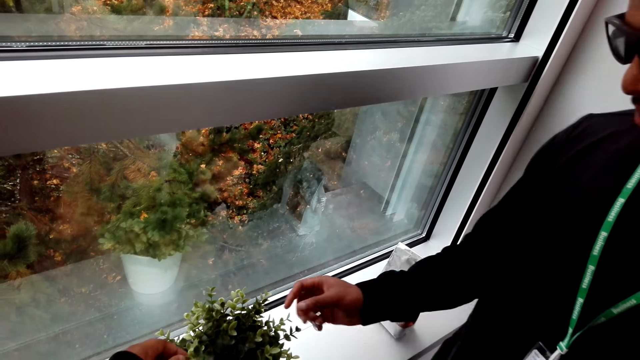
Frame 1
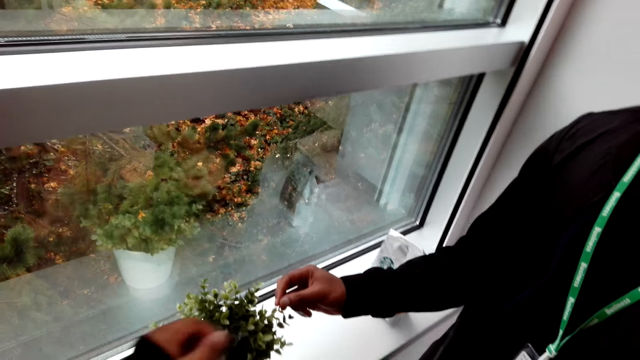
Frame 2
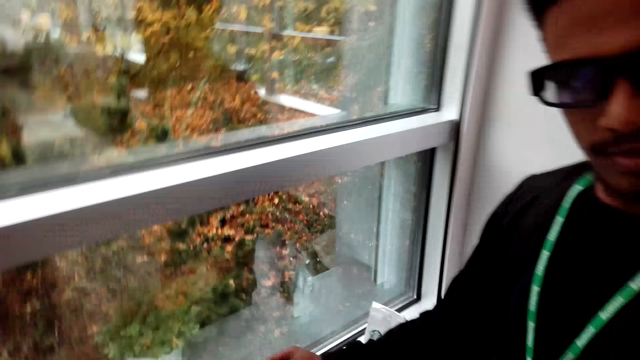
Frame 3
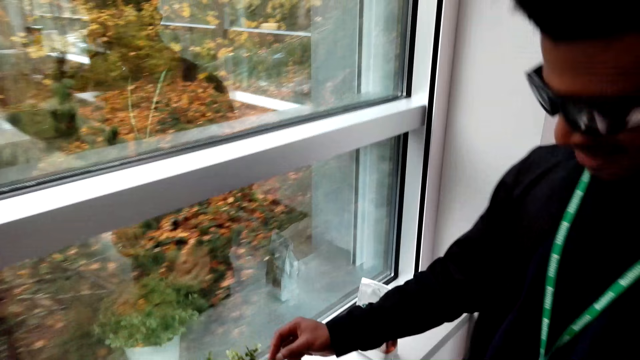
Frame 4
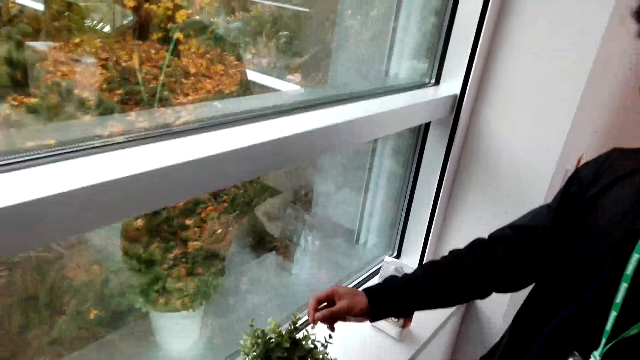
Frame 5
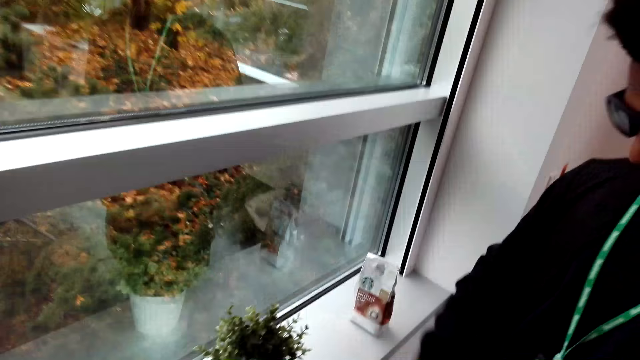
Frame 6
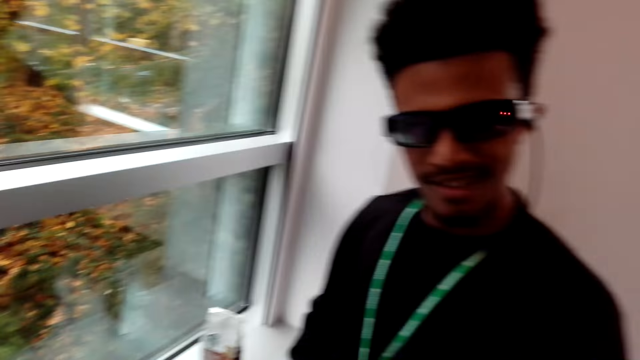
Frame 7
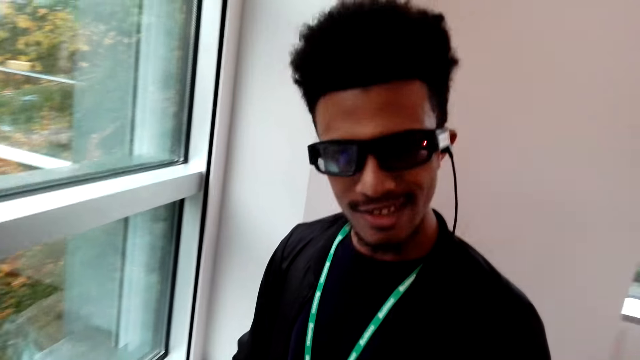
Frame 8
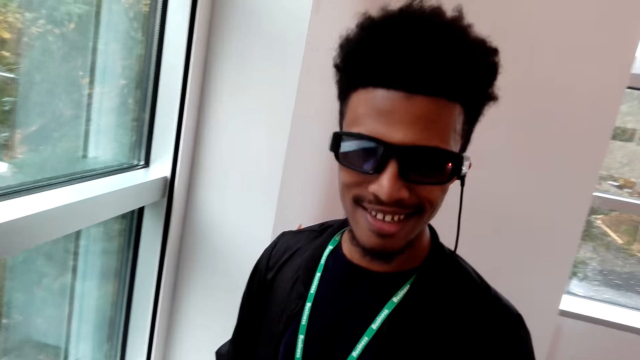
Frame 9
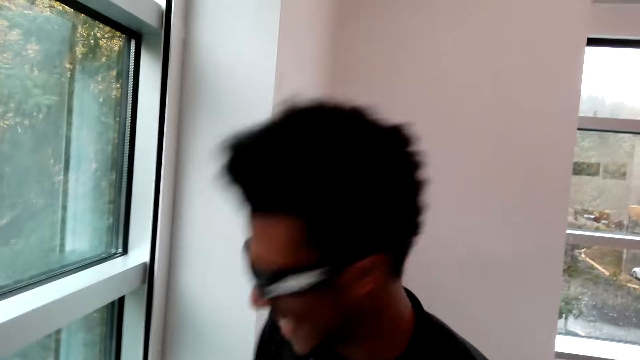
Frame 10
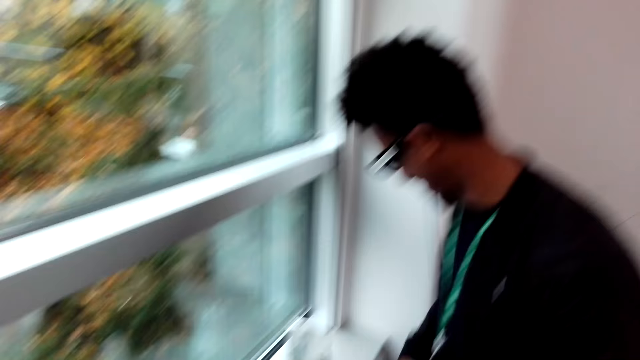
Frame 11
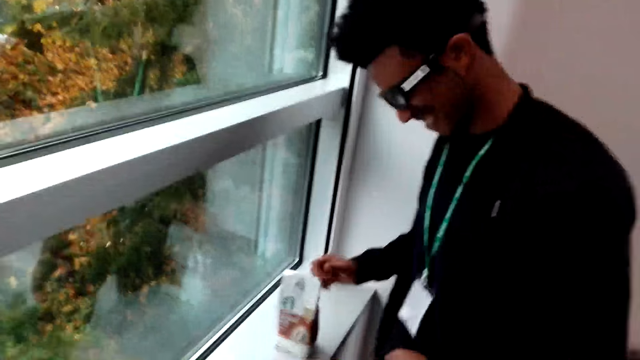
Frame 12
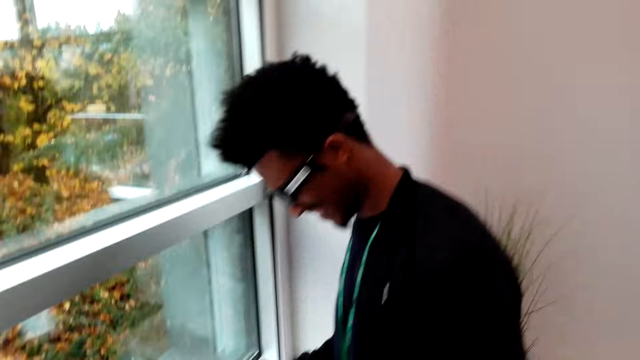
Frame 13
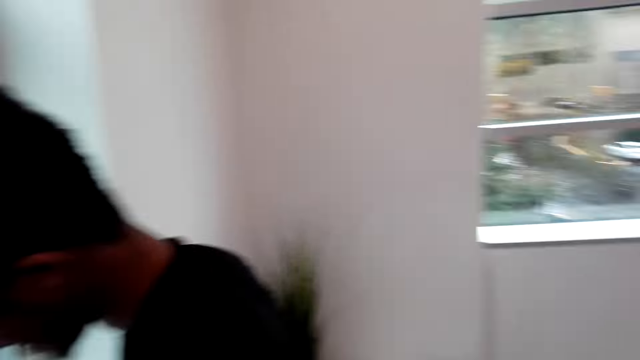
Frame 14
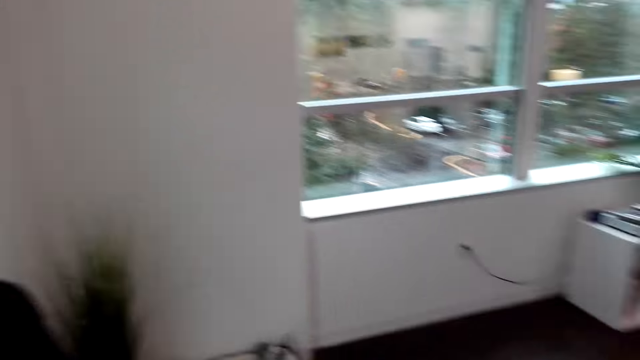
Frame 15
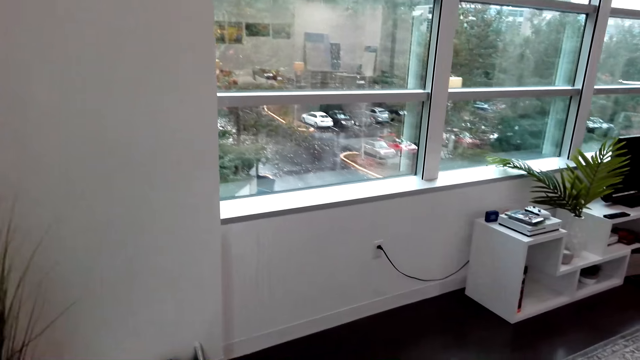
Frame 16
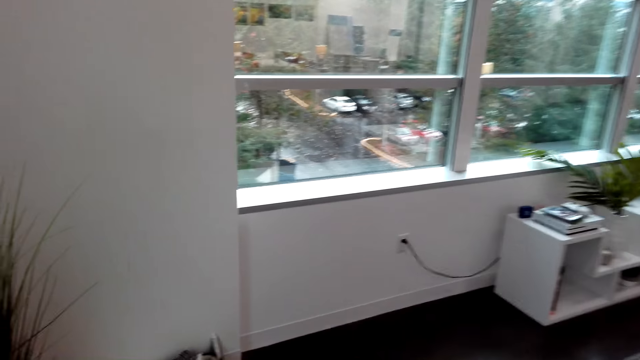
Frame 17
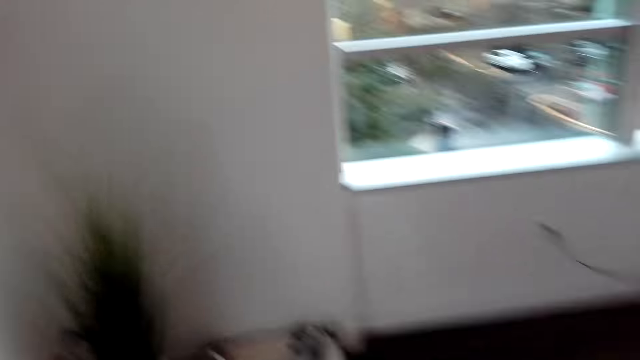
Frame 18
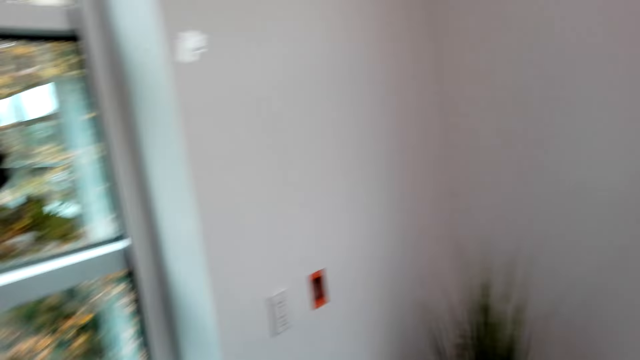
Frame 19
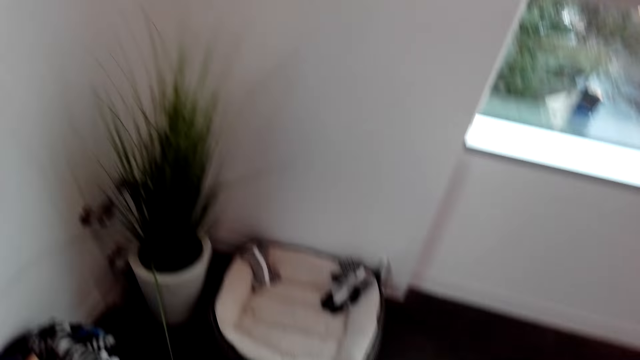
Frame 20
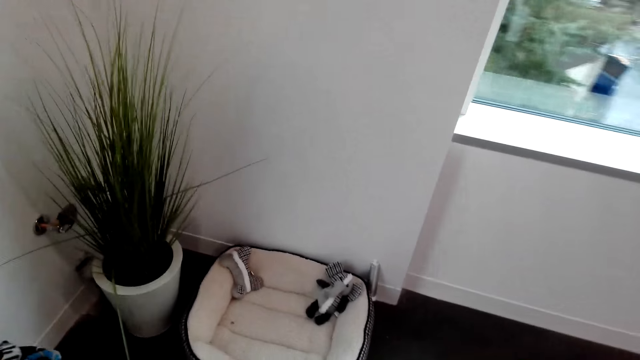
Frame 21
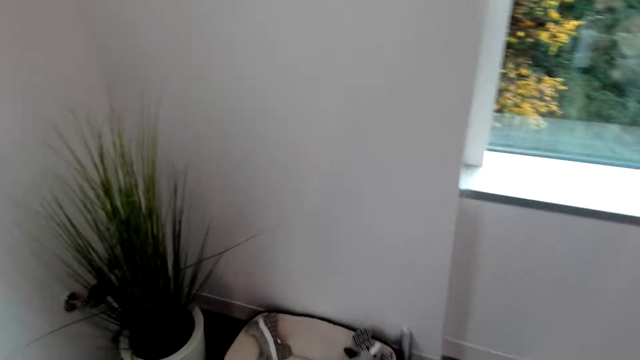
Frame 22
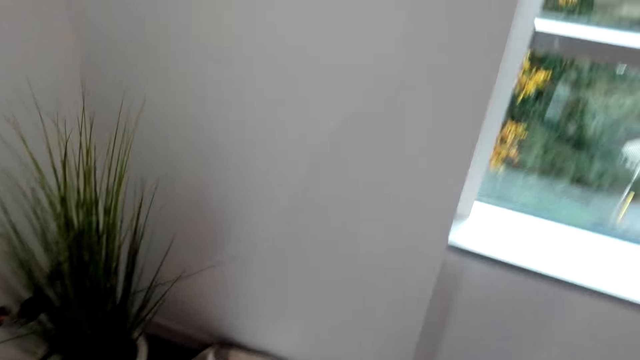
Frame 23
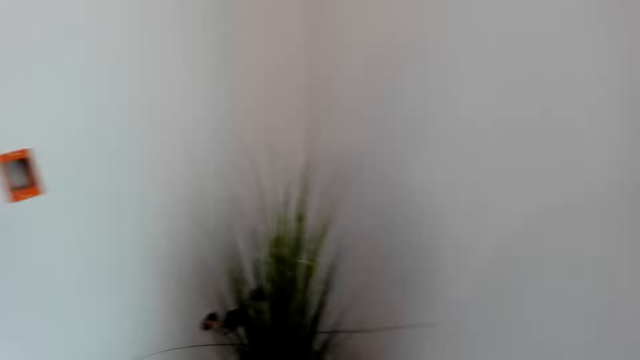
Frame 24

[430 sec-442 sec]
The camera wearer holds a flower. They touch the pot flower with the right hand. They stare in the room. They pick a packet of a product.

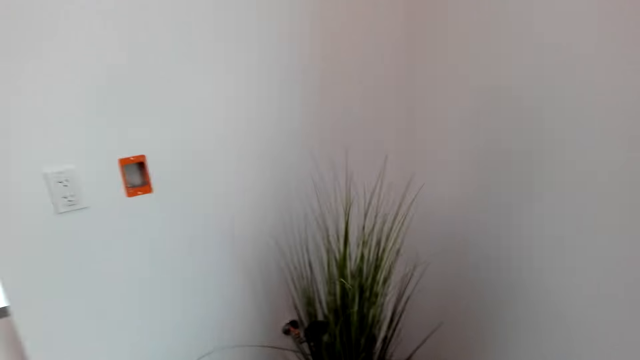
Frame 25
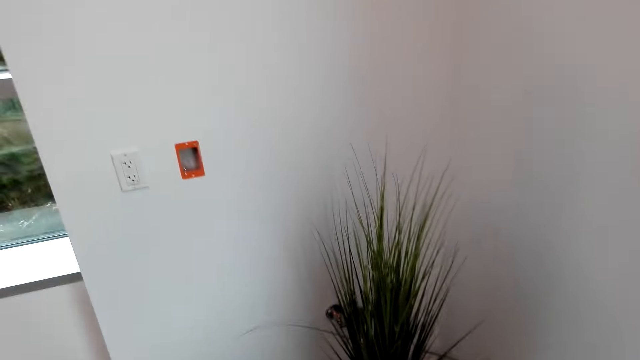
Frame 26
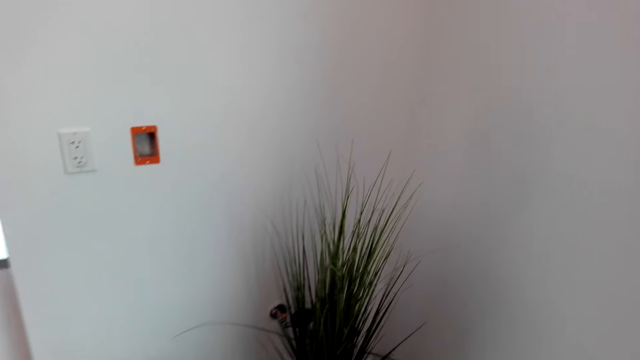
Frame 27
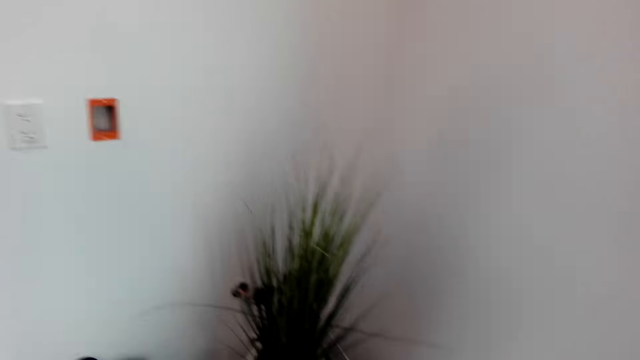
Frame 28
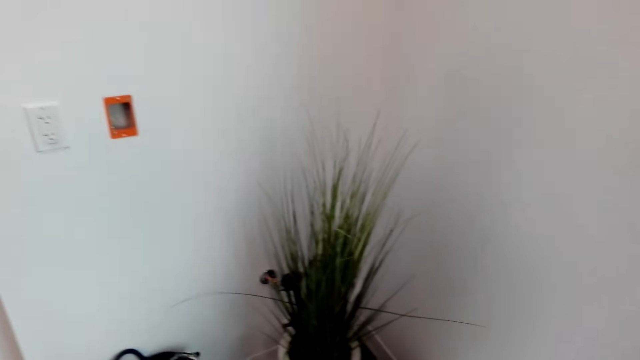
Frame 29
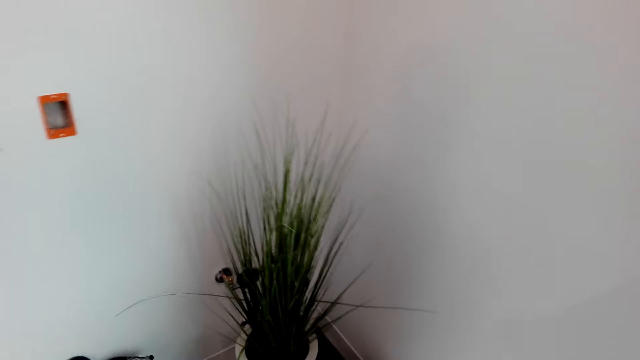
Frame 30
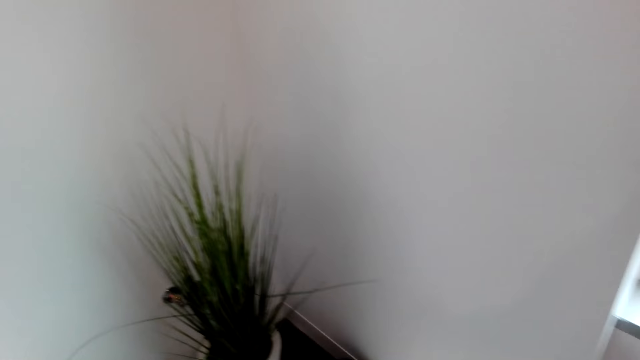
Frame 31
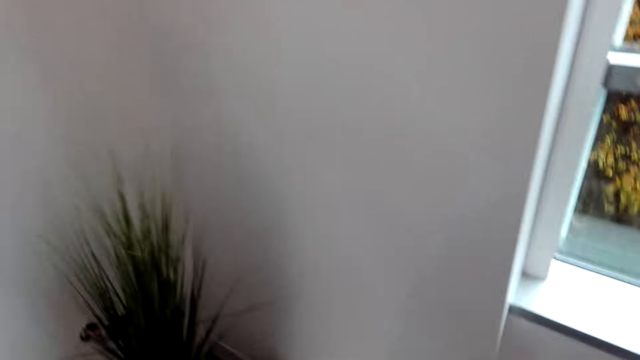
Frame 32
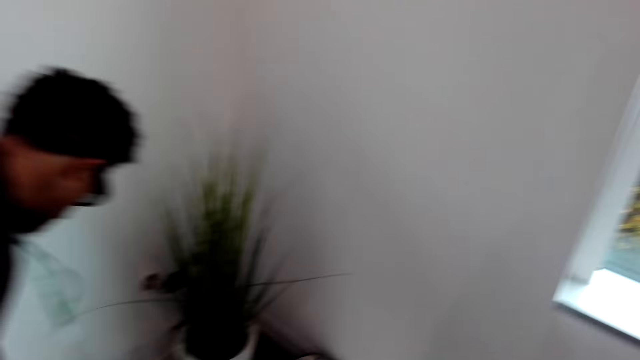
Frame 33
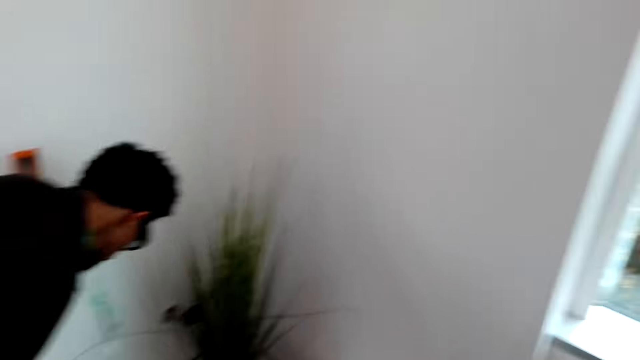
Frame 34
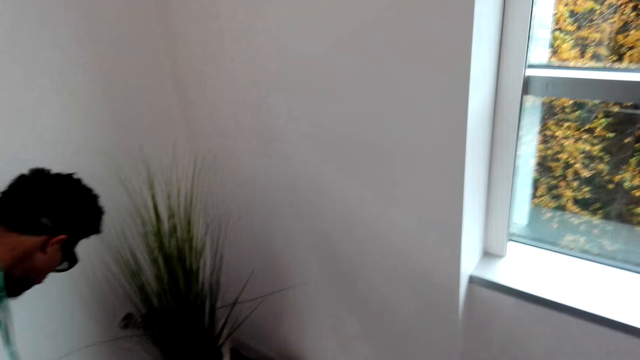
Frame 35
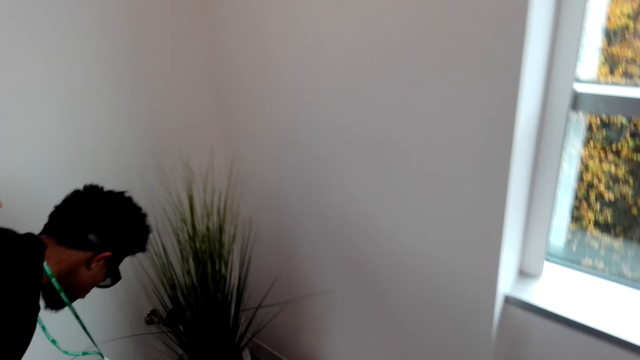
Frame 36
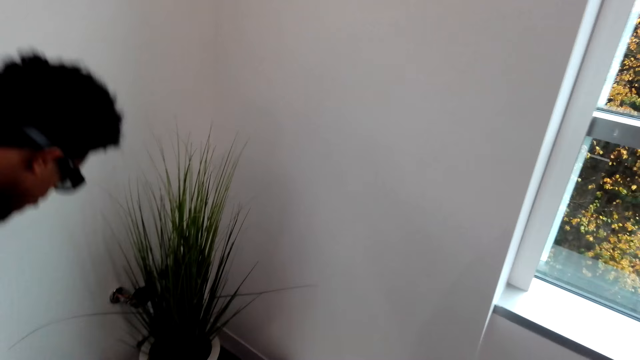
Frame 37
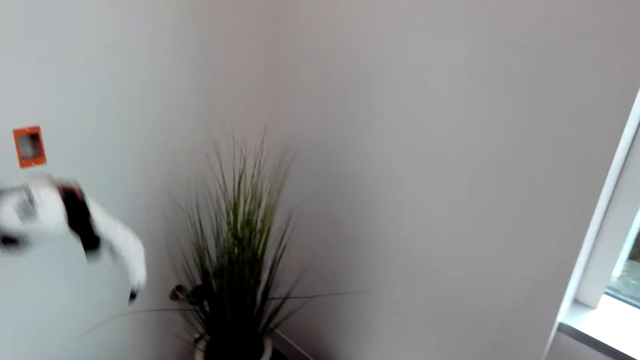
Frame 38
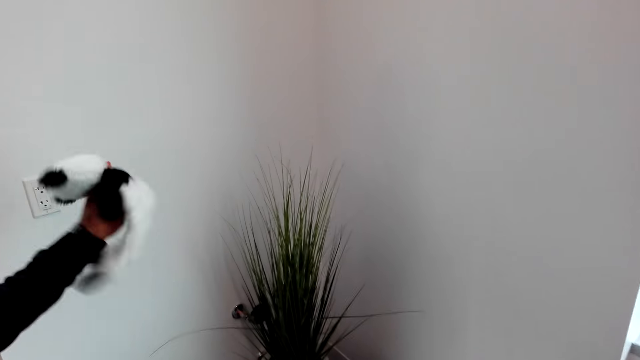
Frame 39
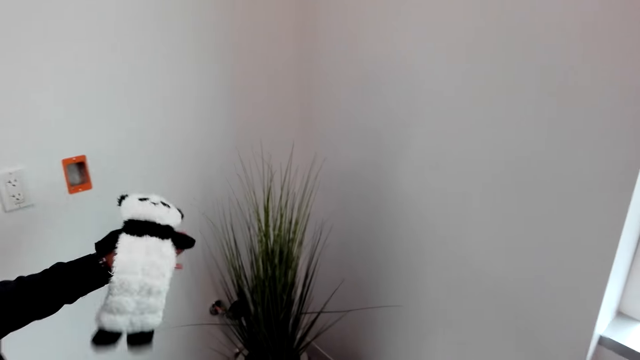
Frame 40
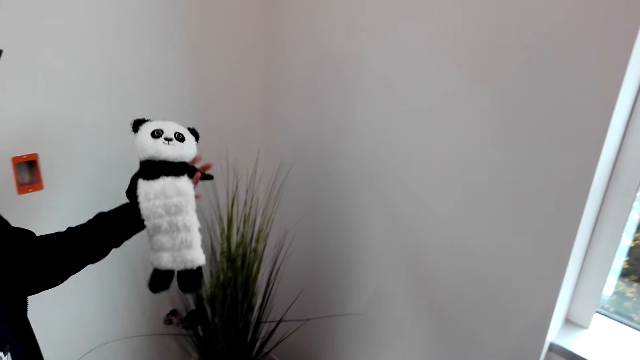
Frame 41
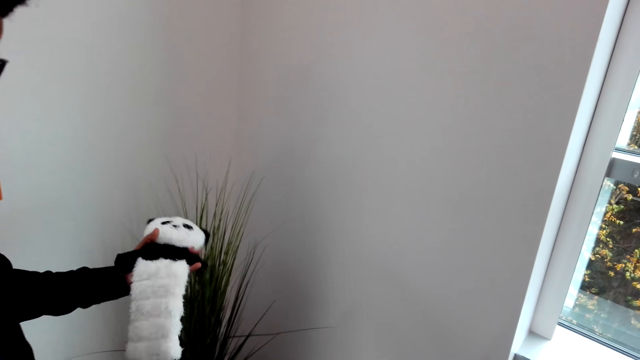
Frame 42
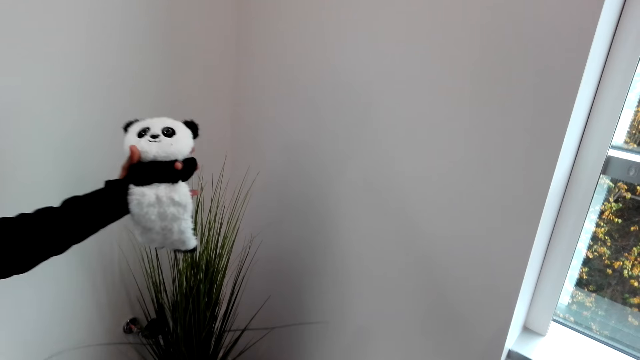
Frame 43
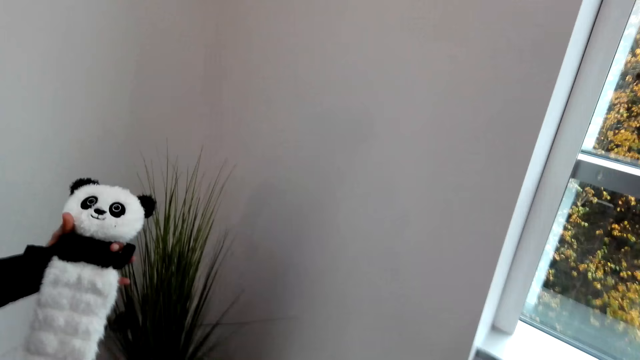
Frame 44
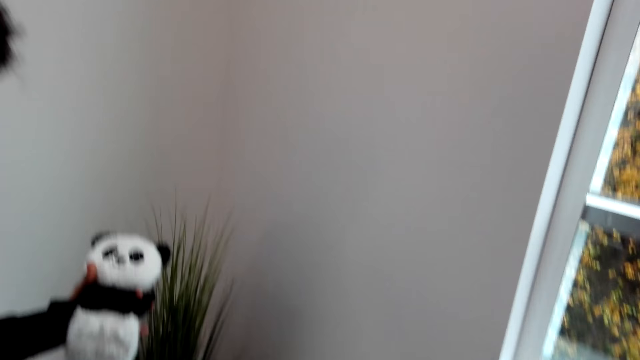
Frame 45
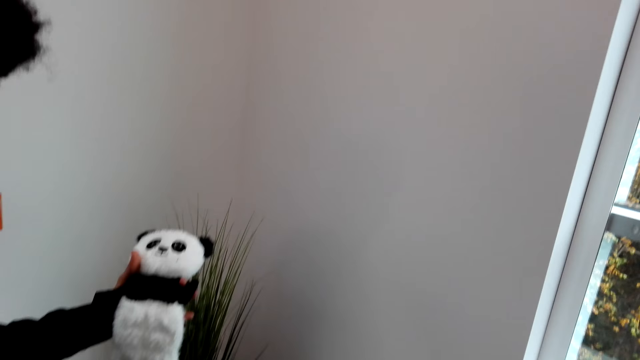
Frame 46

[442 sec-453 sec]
The camera wearer picks a teddy bear from the ground.
